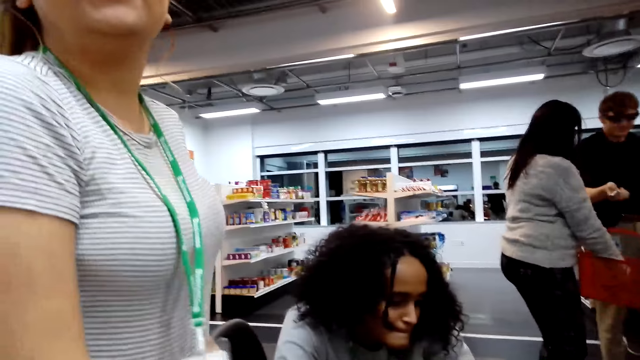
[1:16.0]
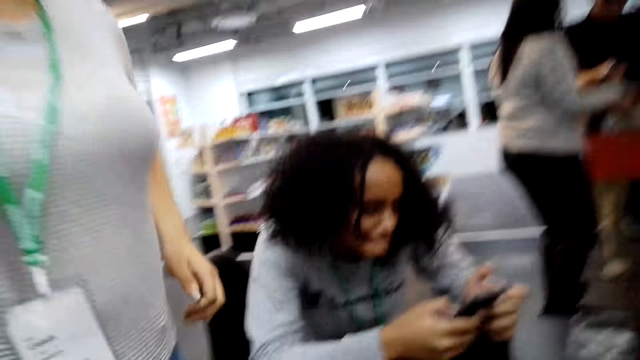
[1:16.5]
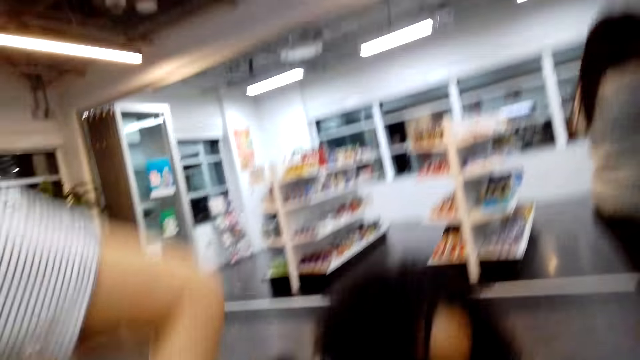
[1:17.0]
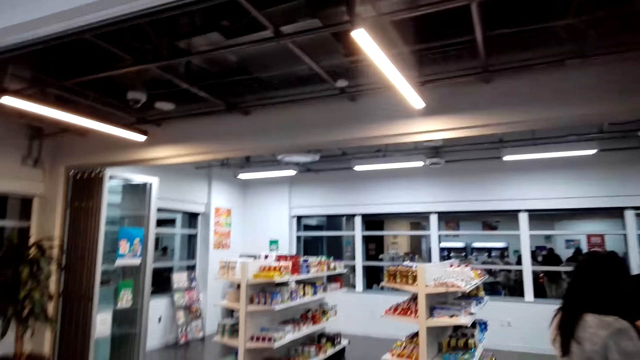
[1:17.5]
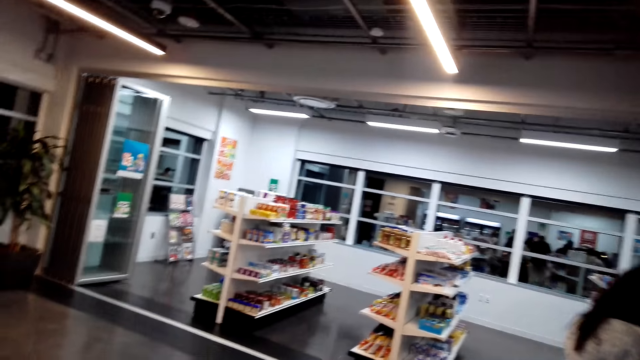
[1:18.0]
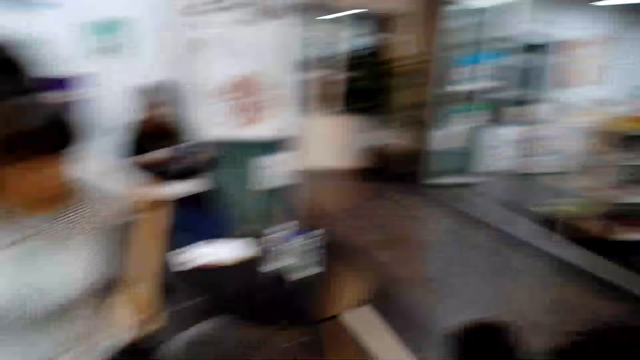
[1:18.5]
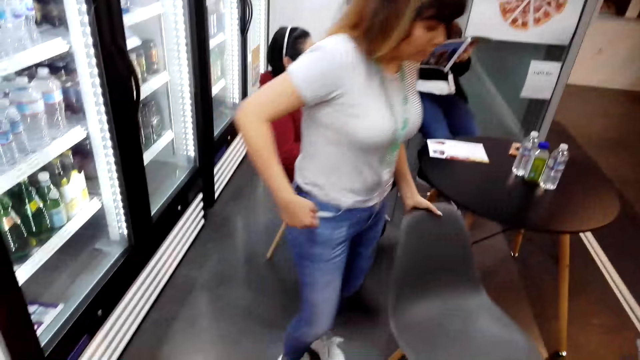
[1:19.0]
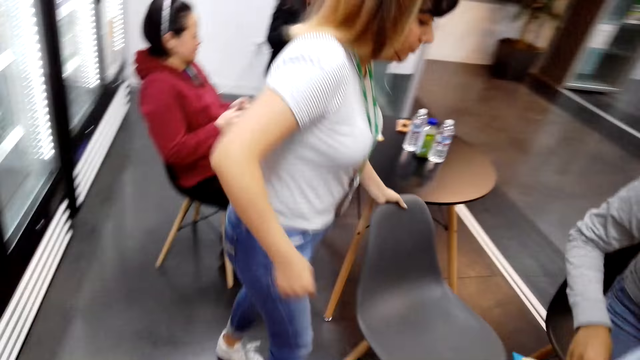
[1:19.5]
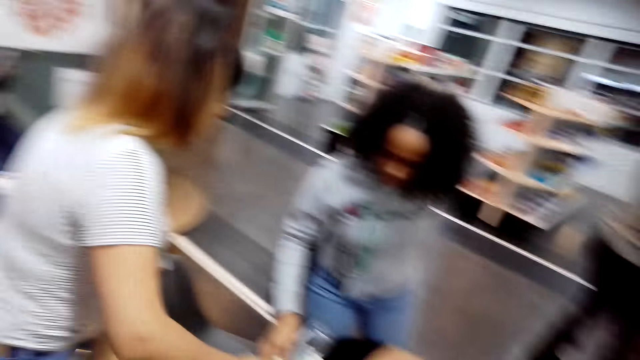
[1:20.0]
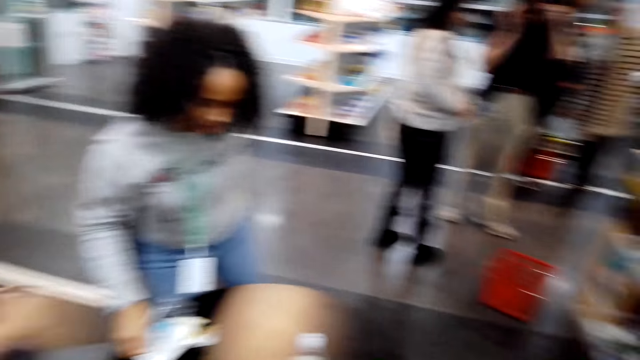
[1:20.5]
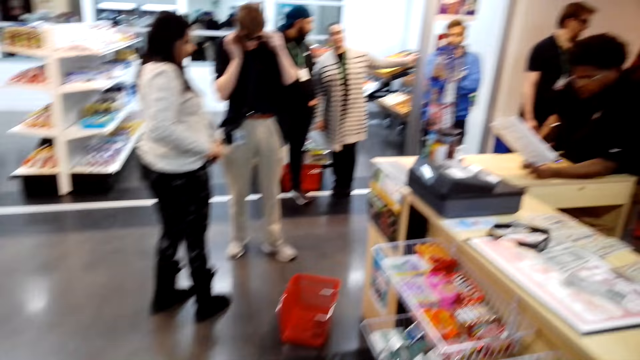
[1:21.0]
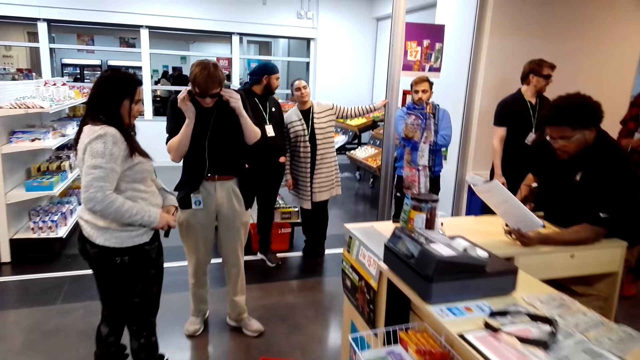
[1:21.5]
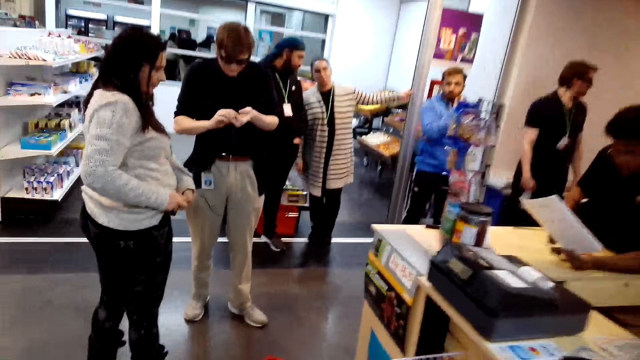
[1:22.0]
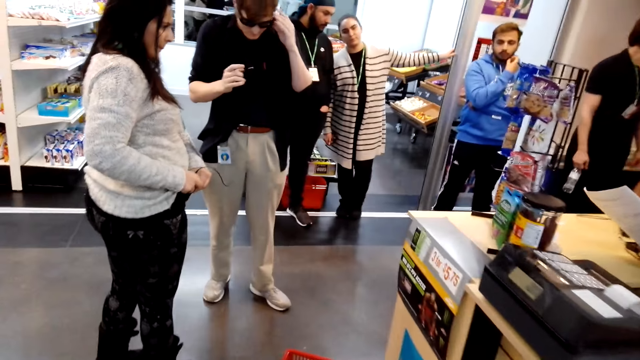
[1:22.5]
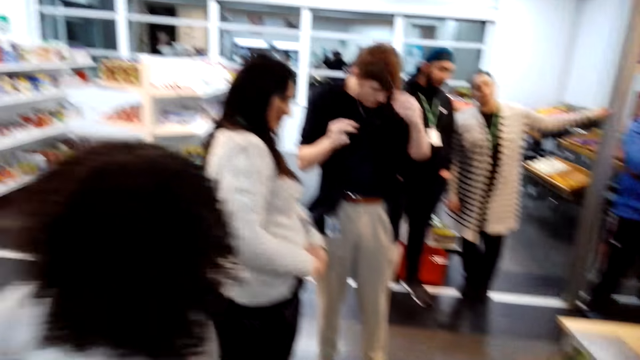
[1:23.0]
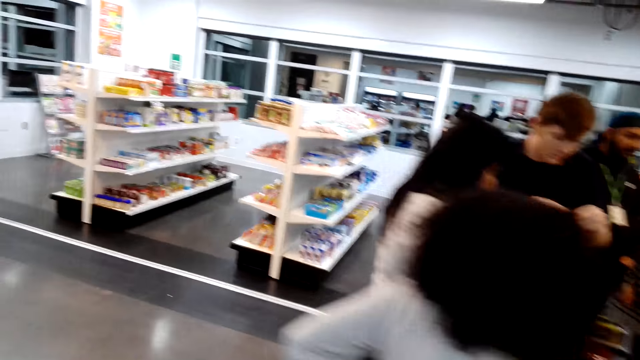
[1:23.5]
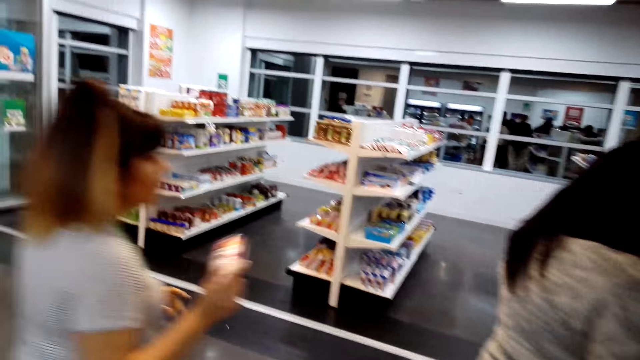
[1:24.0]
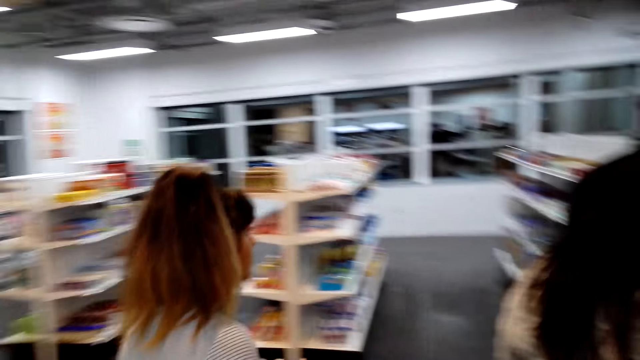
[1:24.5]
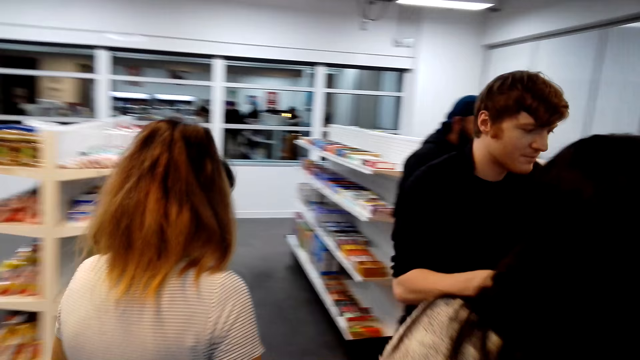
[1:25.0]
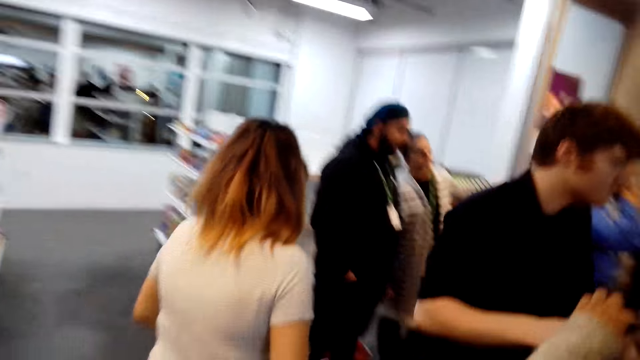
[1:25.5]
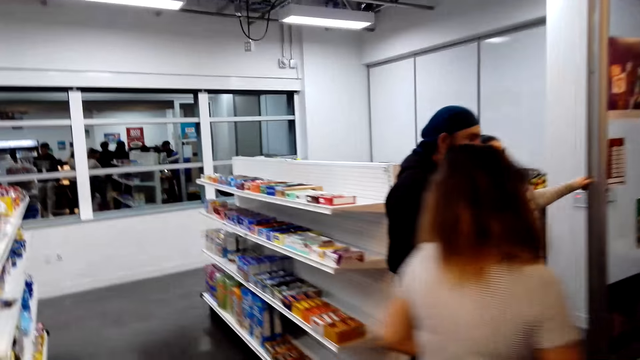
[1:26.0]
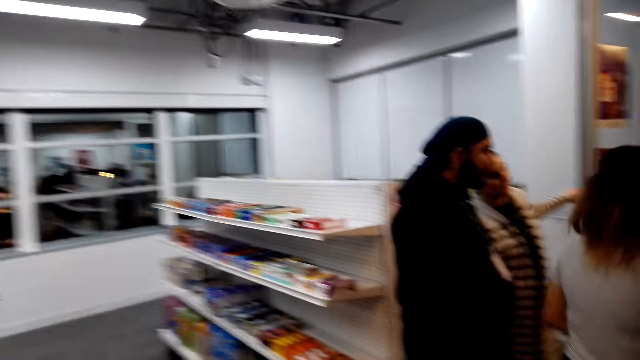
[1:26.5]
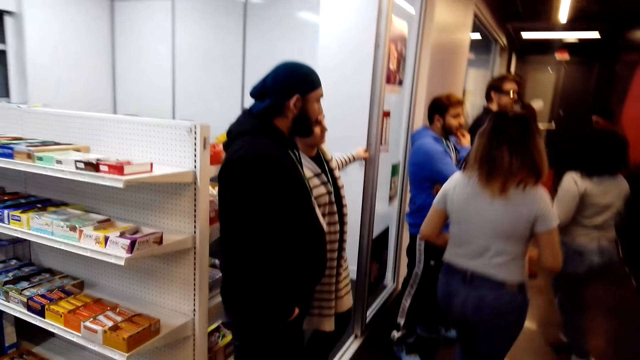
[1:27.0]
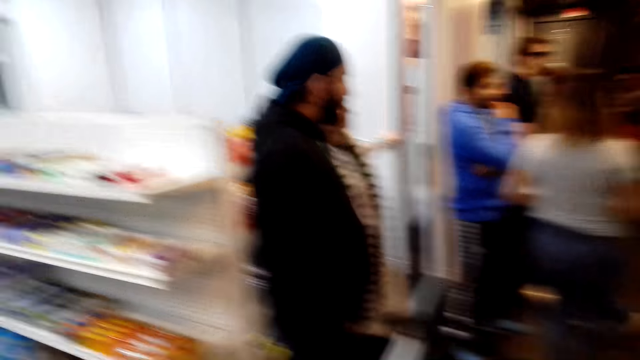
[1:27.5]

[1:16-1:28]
A lady walks in the shop. The lady stands up. The lady pushes the door with the left hand. The camera wearer stares at the lady. They walk.

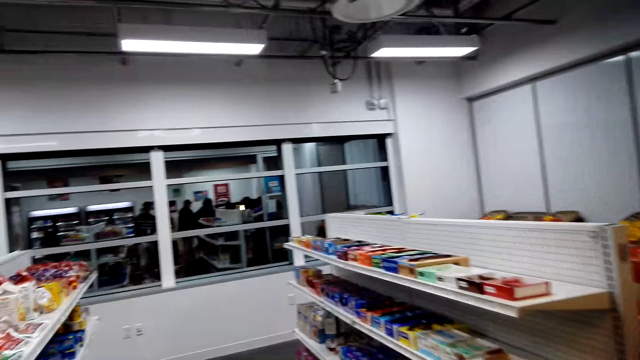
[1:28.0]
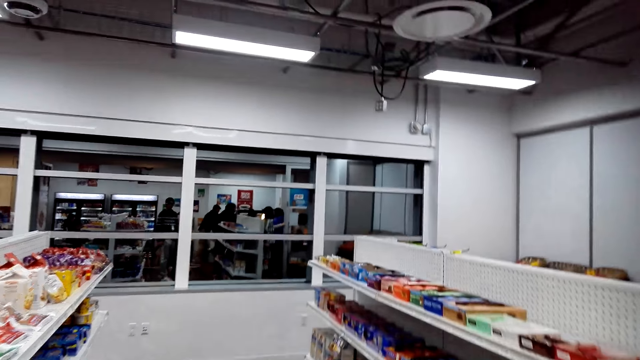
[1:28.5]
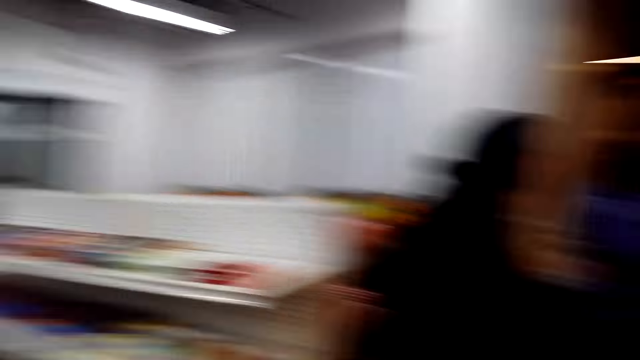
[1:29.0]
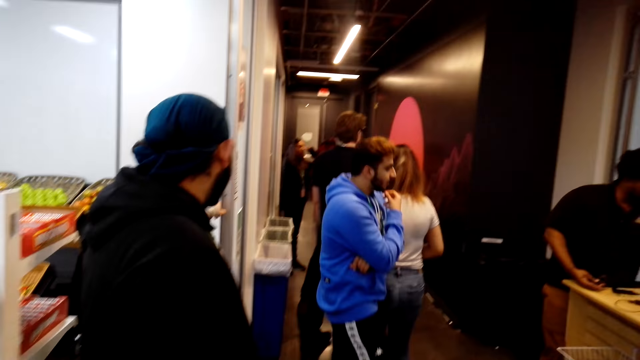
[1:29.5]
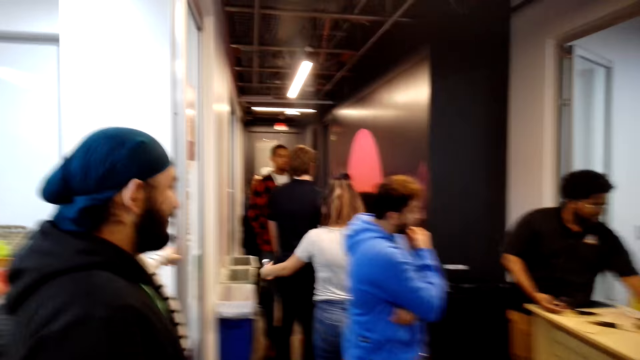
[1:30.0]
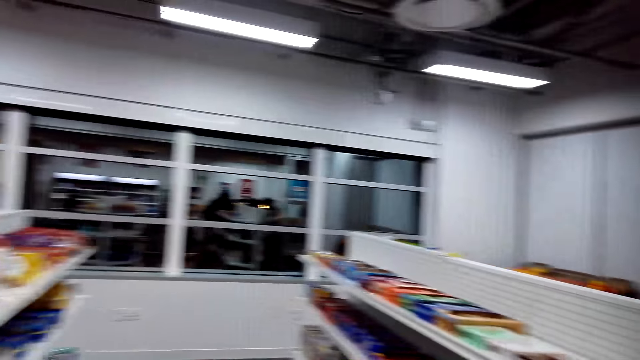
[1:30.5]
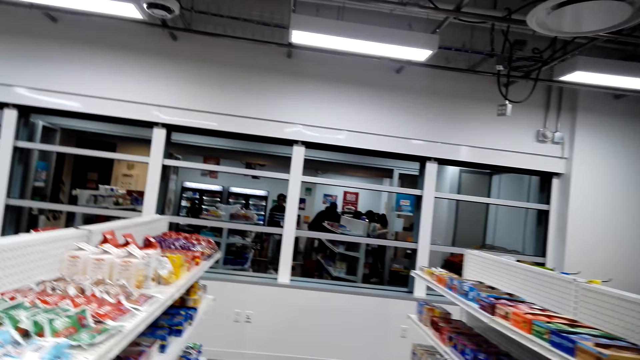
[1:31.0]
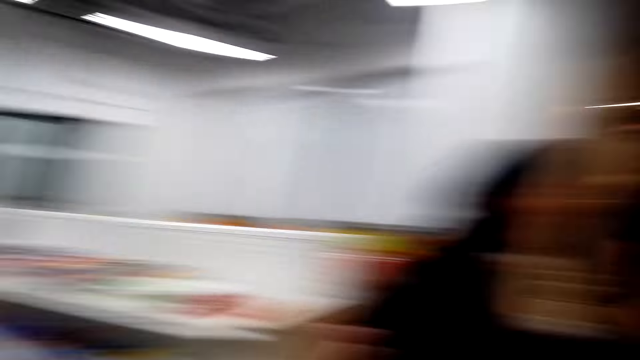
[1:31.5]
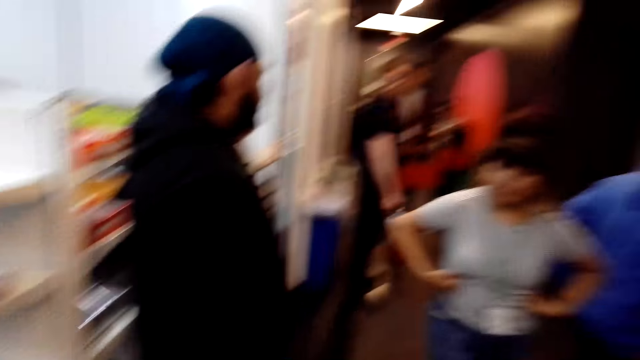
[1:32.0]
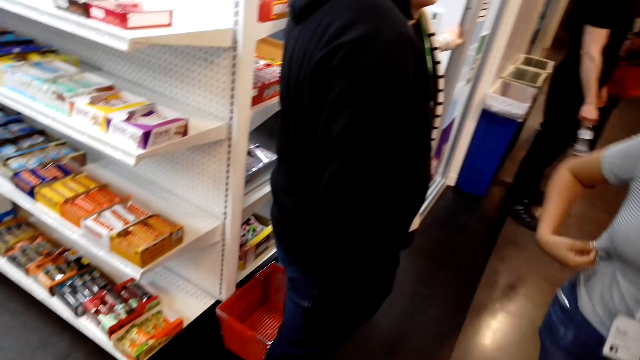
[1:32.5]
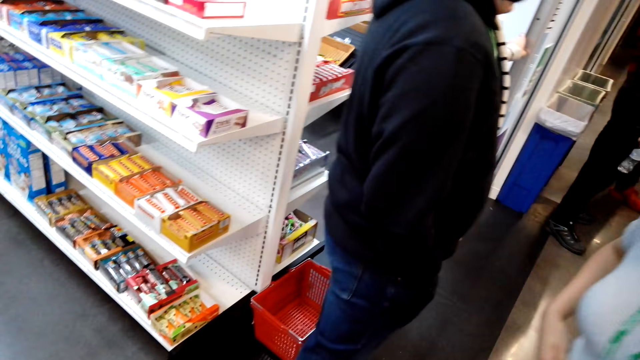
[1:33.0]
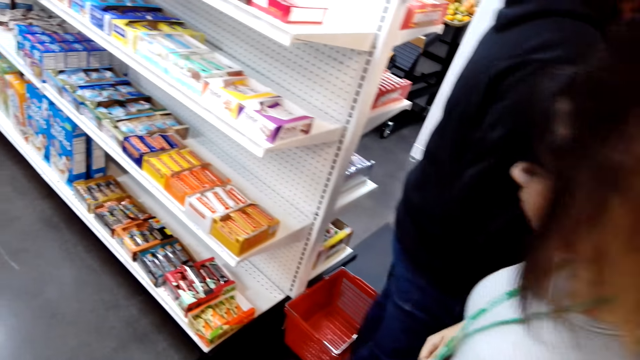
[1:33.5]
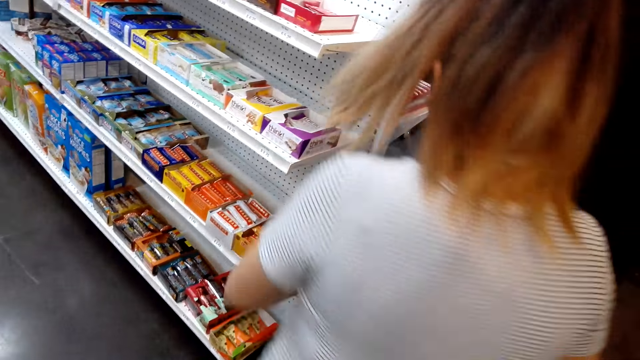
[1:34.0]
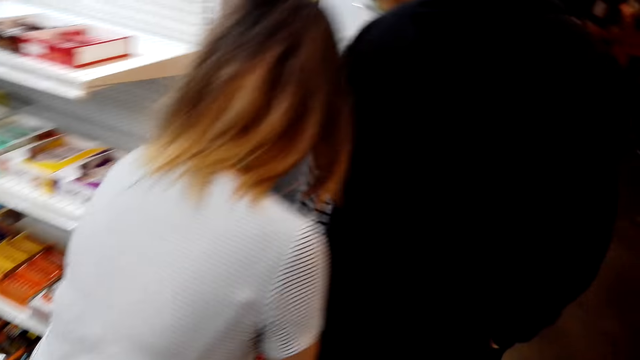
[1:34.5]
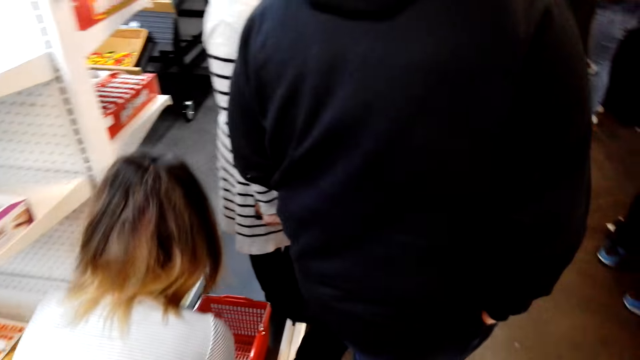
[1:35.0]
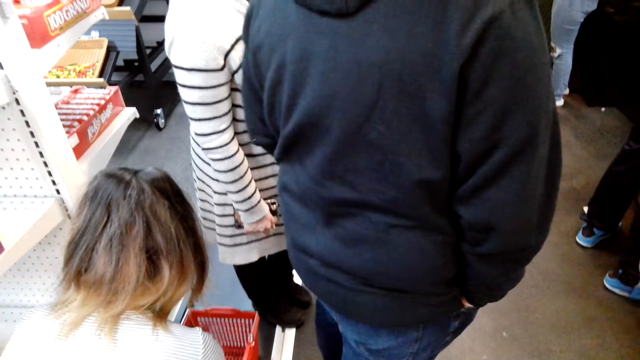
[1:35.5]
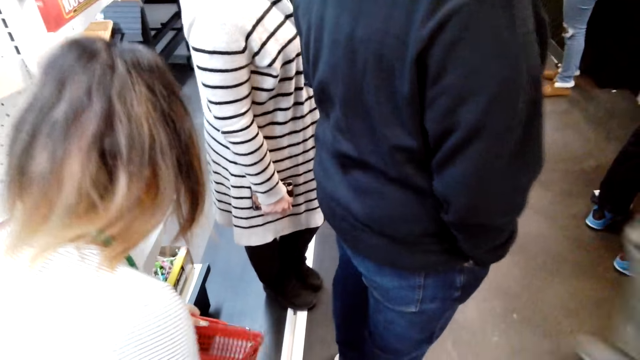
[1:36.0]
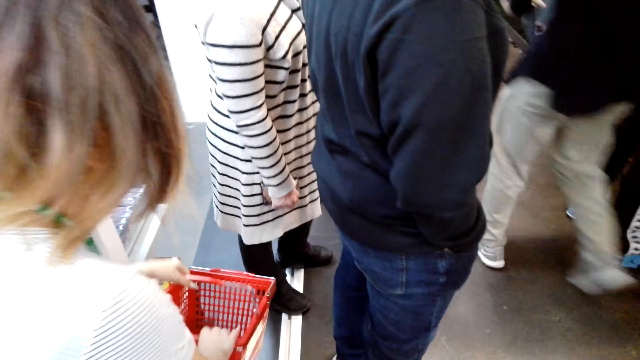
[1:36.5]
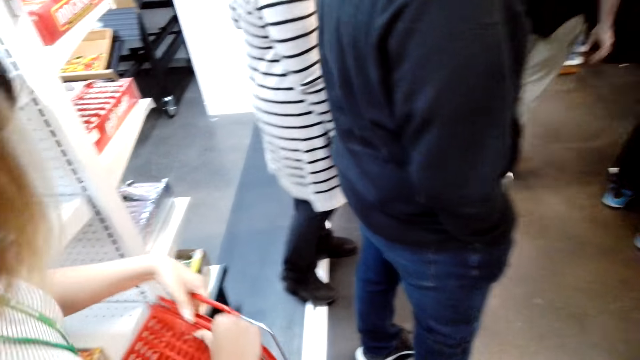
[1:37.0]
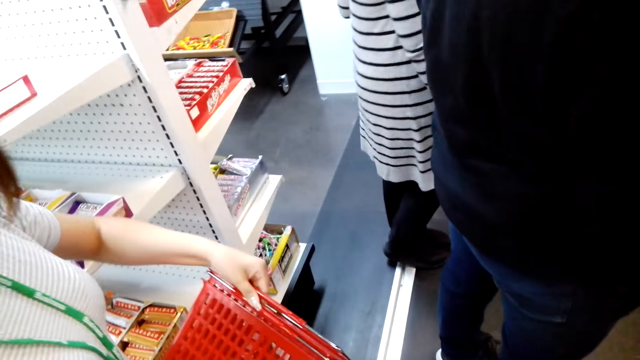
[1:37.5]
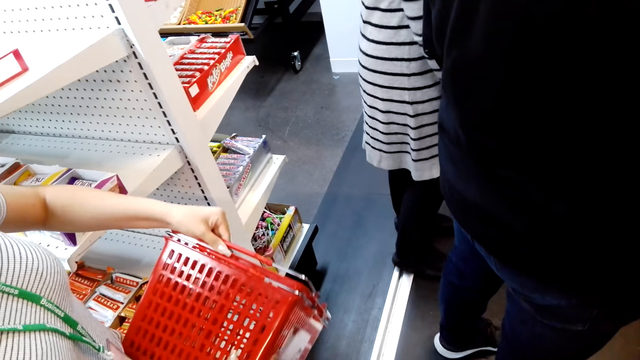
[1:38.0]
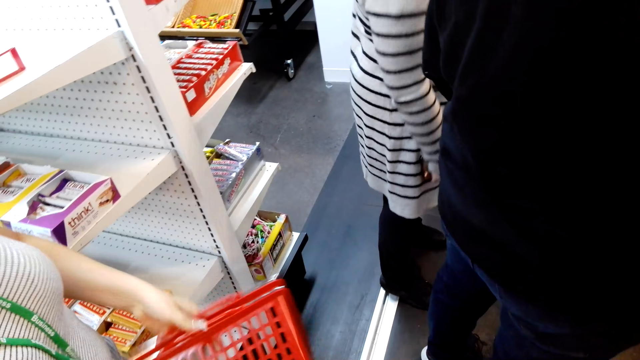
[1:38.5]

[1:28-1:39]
The lady touches the shirt with both hands. Another lady picks up the basket with both hands.
